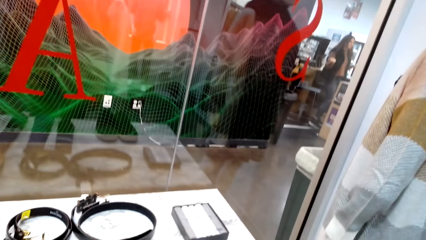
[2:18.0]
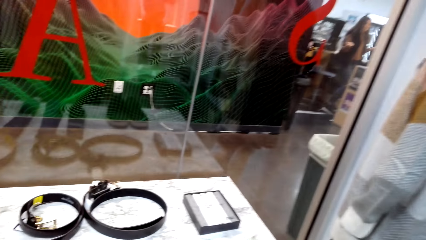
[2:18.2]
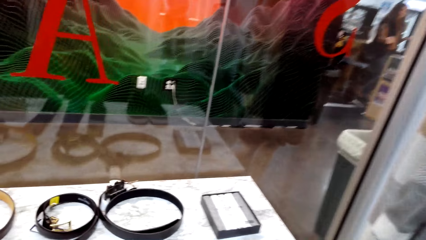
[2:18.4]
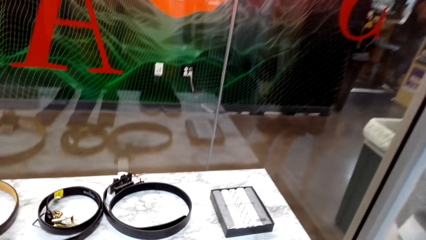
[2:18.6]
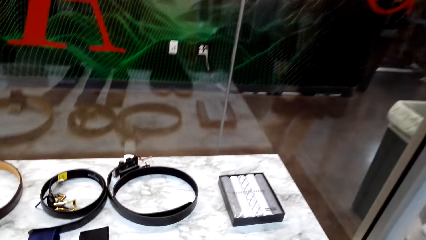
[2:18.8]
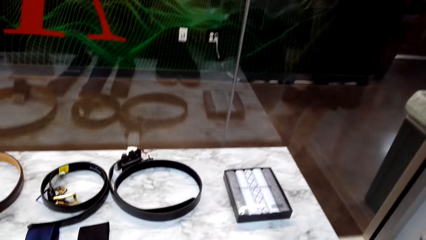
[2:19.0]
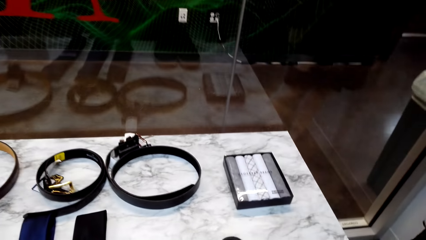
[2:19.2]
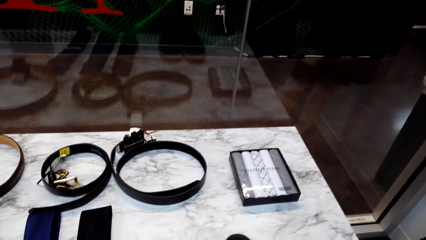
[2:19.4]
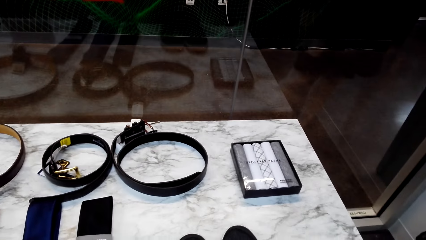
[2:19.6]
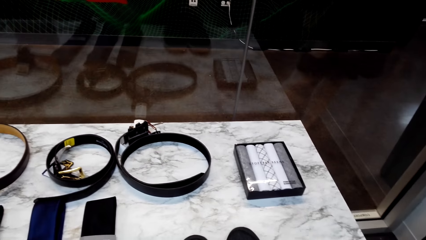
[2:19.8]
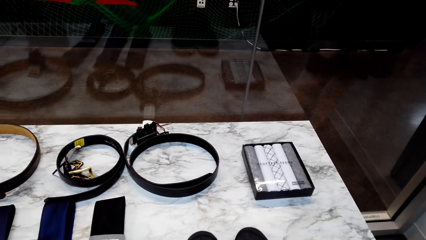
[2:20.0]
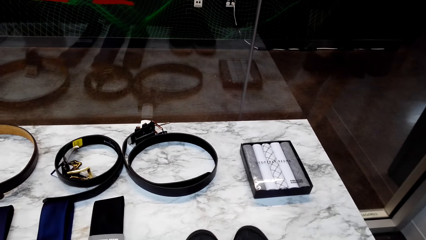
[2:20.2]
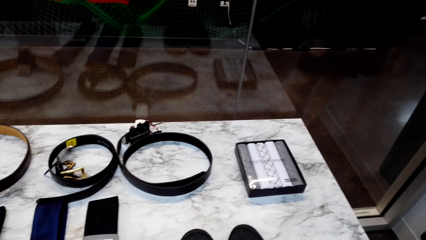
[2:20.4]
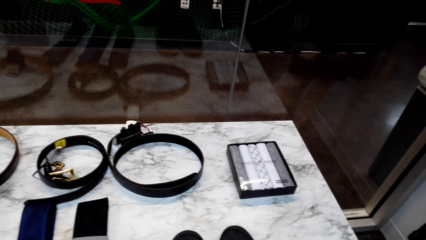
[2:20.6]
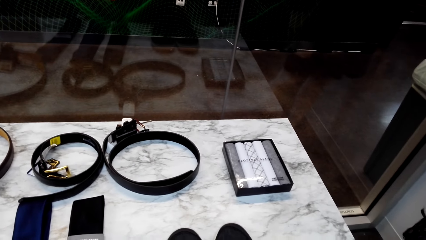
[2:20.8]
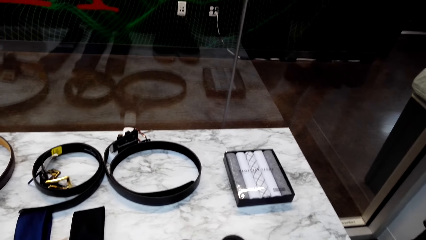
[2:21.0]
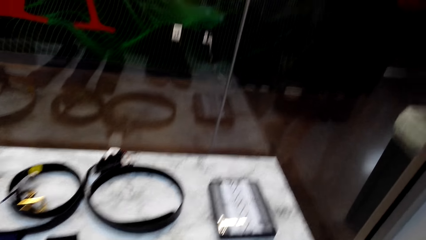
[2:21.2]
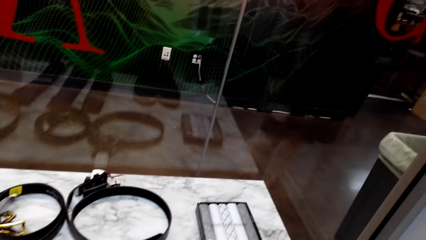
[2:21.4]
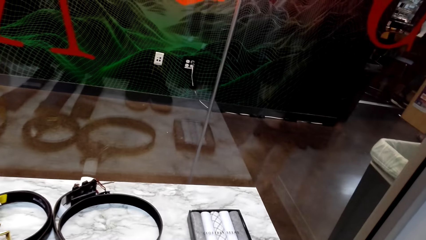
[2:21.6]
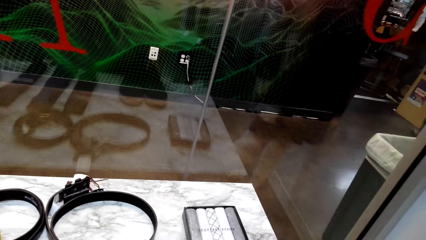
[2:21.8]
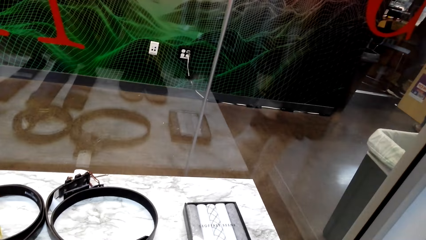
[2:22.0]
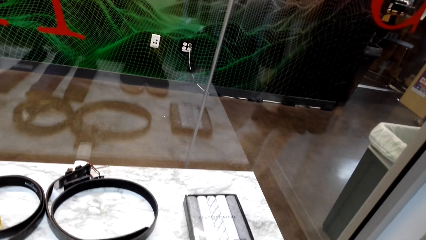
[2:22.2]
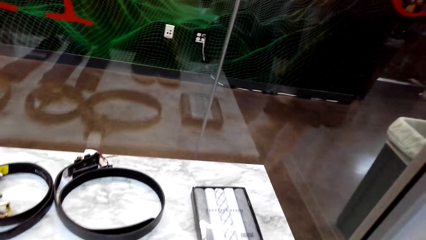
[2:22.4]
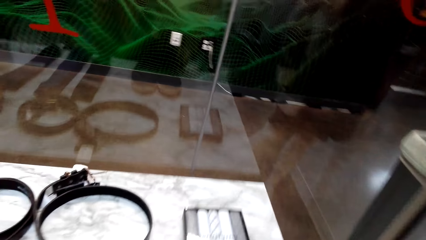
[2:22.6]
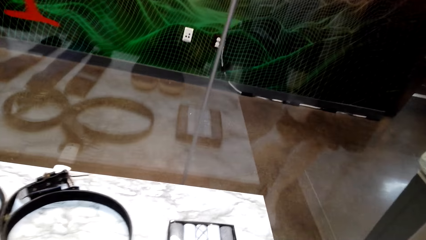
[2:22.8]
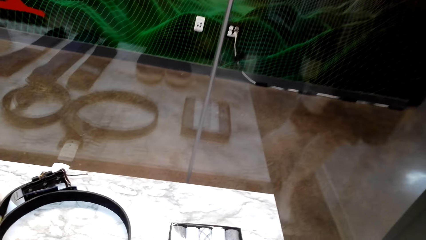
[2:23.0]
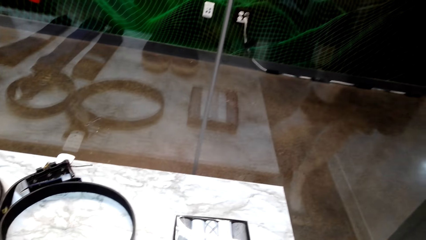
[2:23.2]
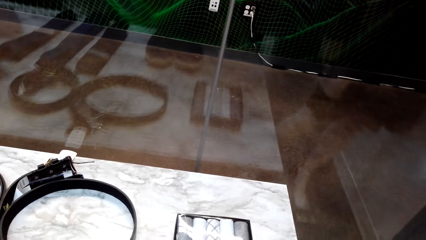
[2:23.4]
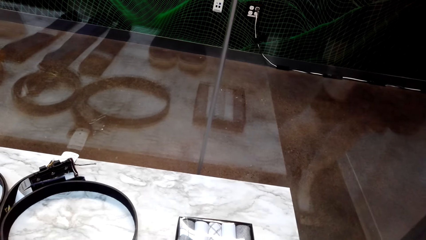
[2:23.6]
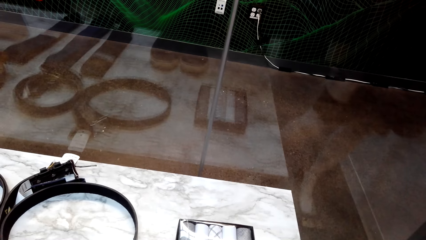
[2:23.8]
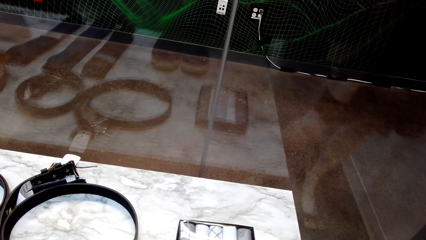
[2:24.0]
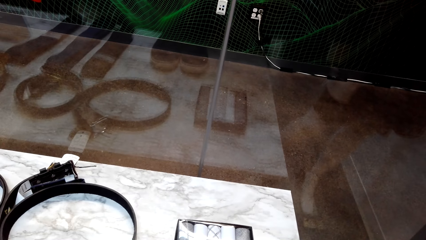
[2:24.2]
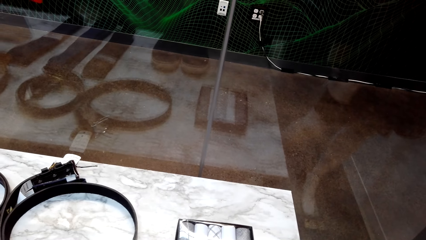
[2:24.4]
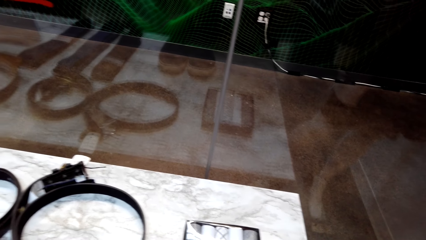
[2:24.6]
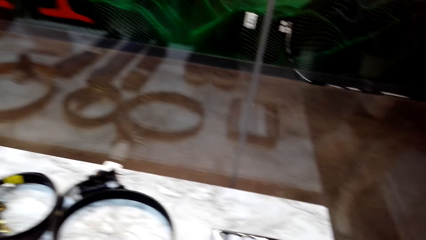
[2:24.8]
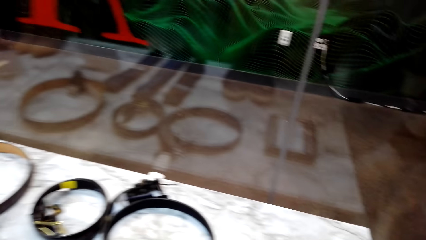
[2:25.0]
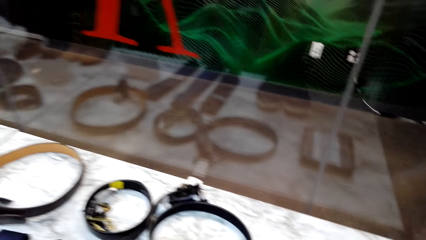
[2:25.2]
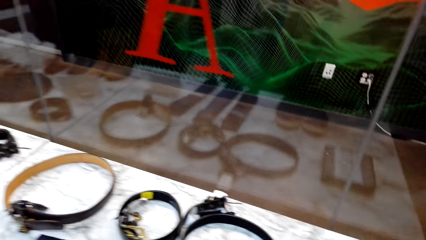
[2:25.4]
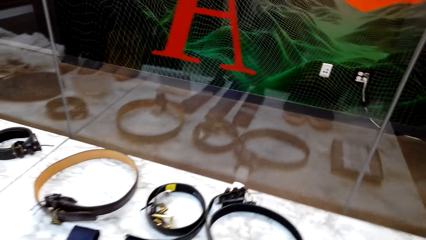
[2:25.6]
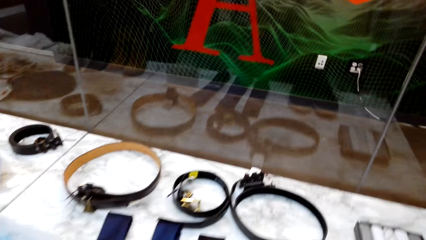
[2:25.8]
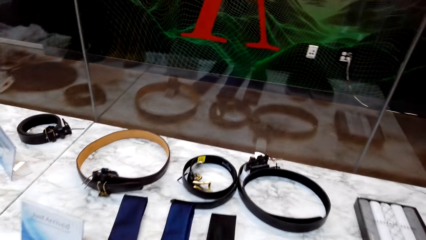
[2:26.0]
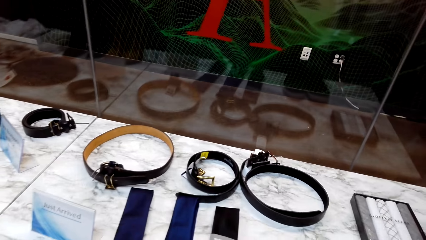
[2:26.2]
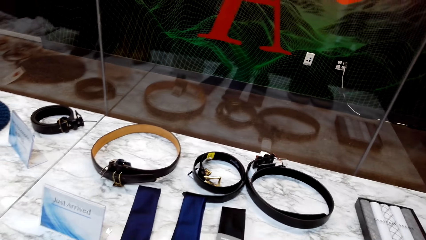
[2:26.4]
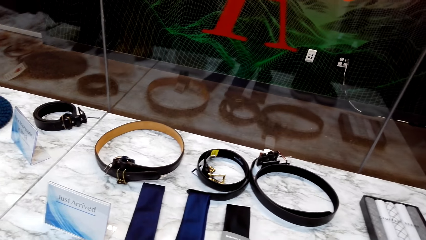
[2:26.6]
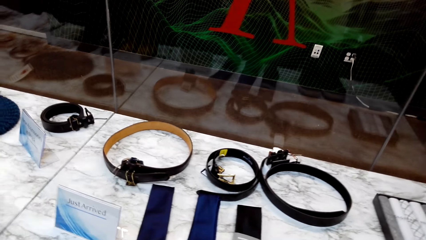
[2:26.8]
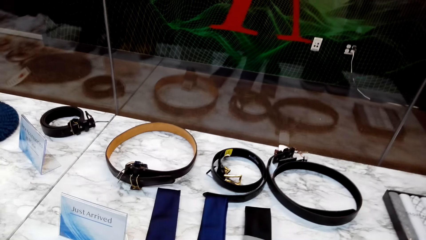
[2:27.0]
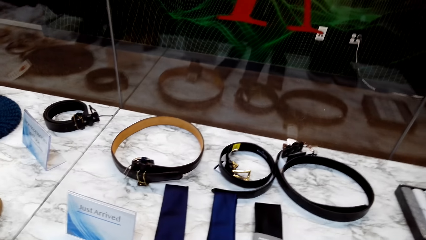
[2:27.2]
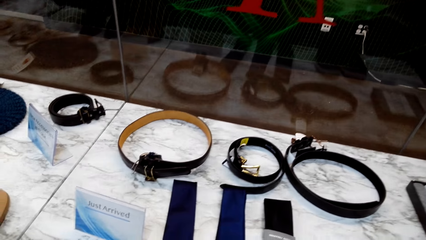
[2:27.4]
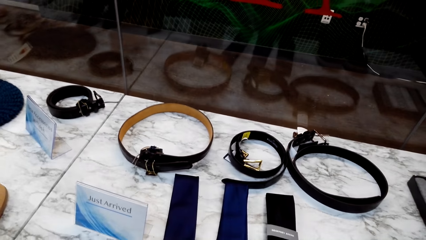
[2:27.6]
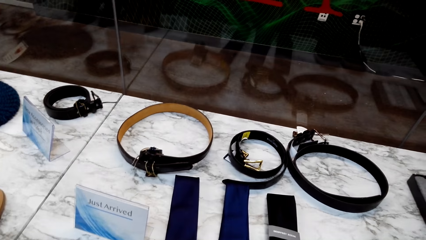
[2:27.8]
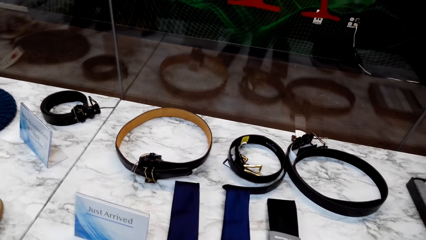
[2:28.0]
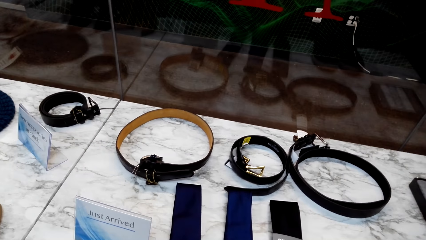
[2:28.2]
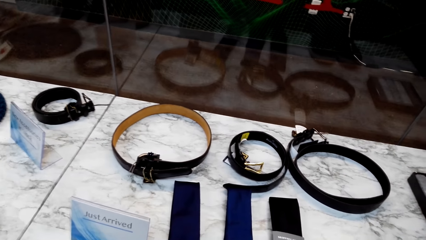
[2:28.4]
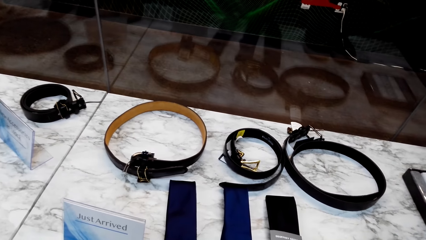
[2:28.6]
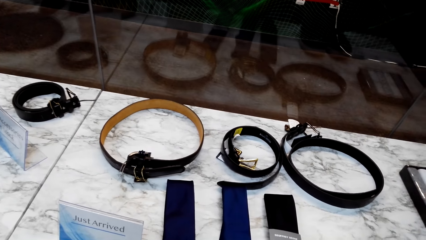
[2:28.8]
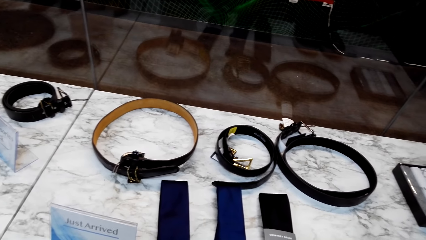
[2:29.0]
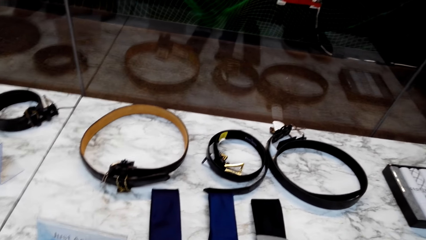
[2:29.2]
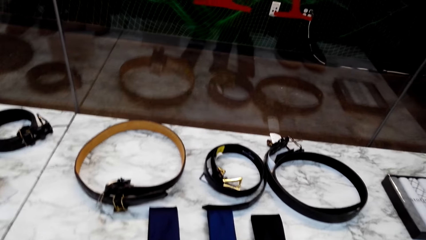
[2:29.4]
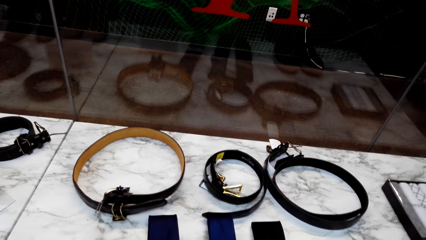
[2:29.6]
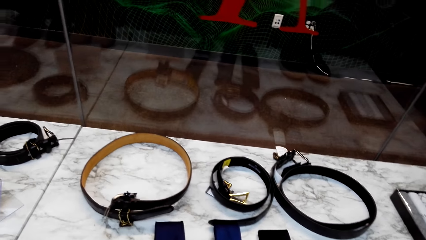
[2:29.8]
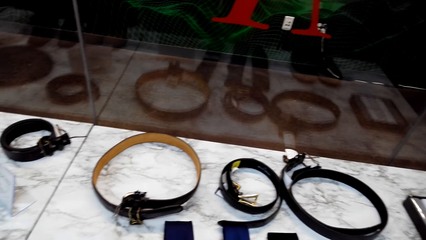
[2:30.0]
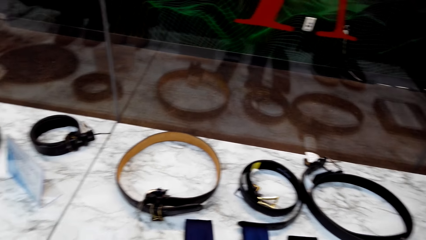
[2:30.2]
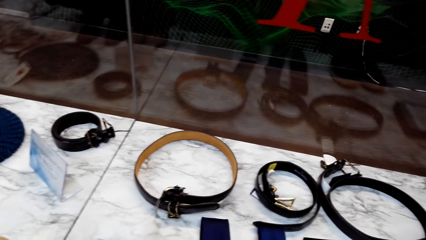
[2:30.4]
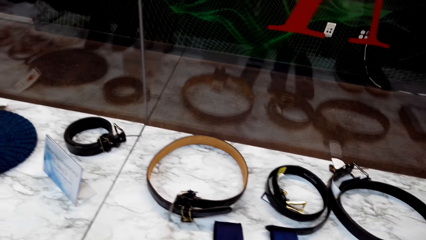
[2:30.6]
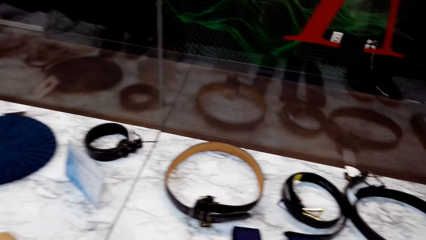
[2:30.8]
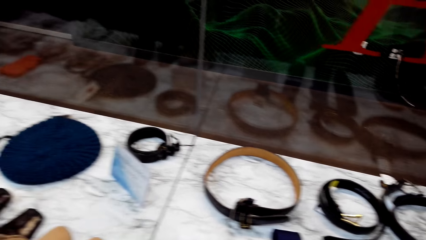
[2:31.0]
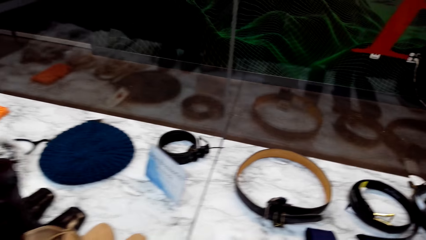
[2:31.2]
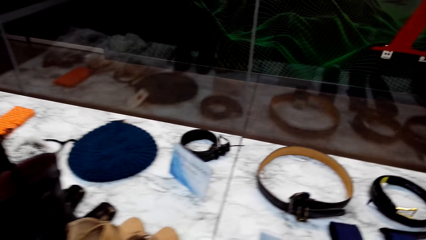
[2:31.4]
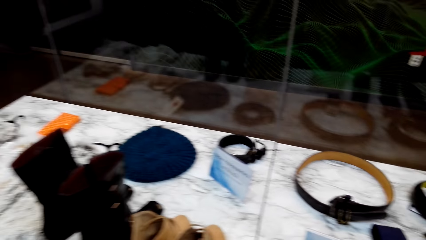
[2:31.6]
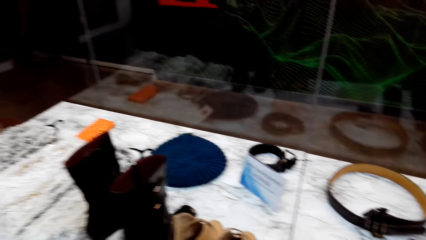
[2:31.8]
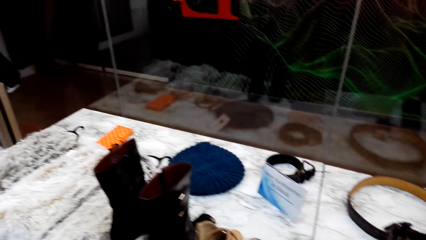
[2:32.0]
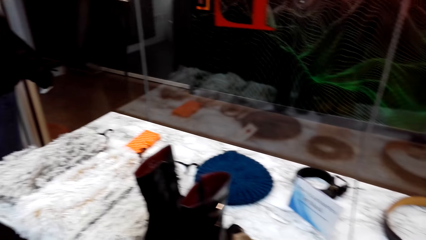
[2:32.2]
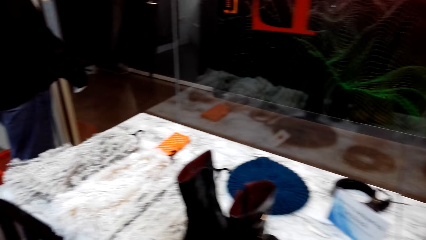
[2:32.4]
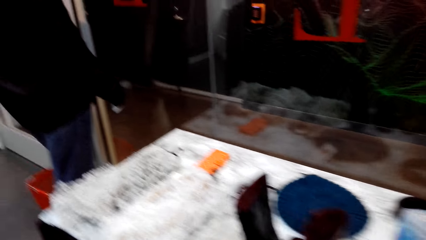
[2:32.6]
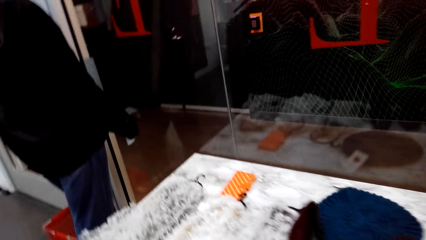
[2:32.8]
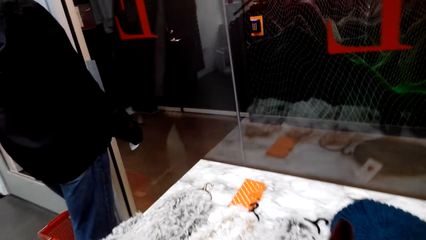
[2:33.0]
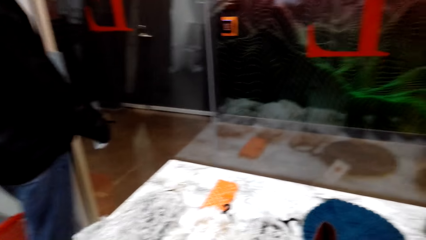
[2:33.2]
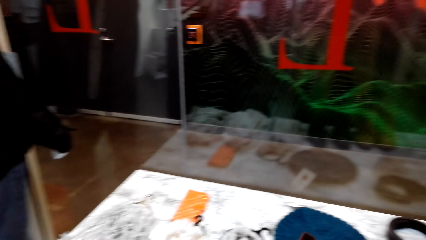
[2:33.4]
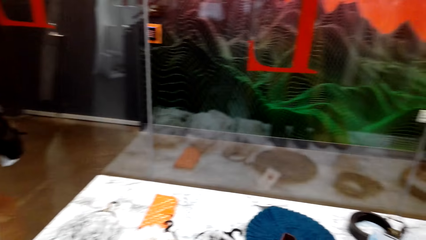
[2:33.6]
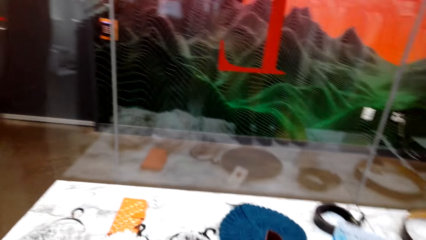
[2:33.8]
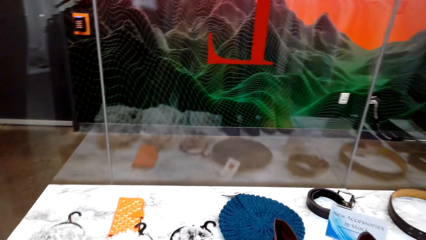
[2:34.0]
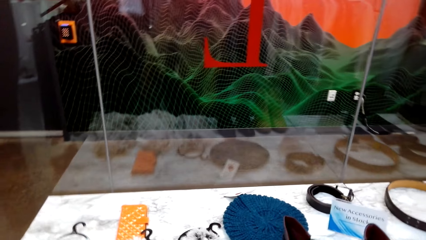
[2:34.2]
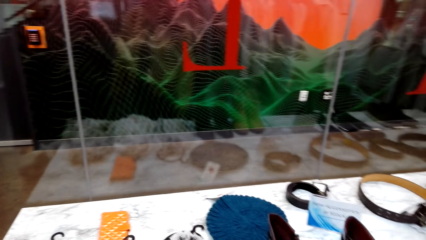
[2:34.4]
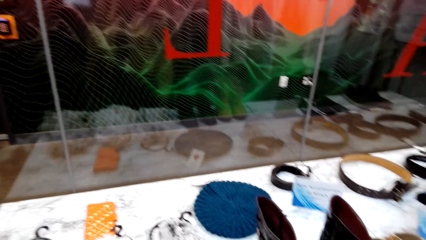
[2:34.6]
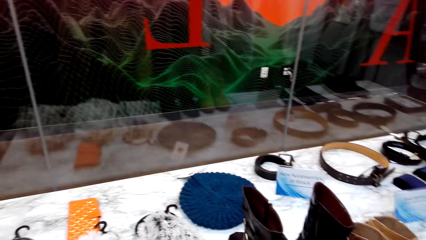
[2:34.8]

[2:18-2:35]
The camera wearer looks at the belts. She moves to her left. She talks to a man.
